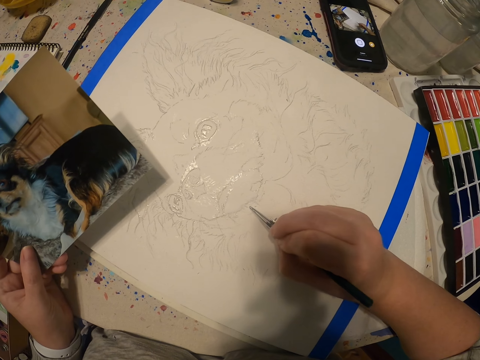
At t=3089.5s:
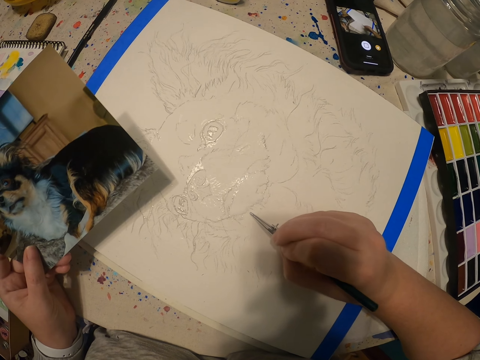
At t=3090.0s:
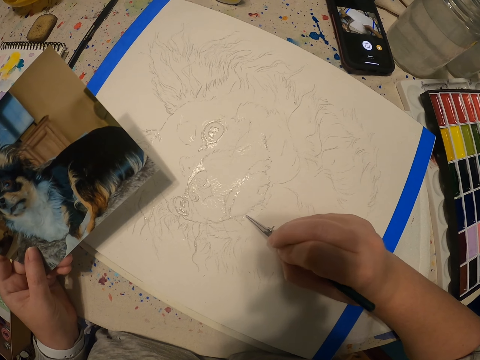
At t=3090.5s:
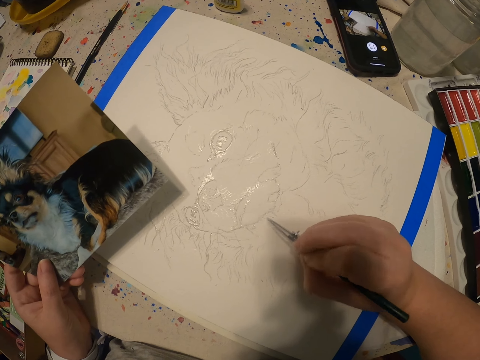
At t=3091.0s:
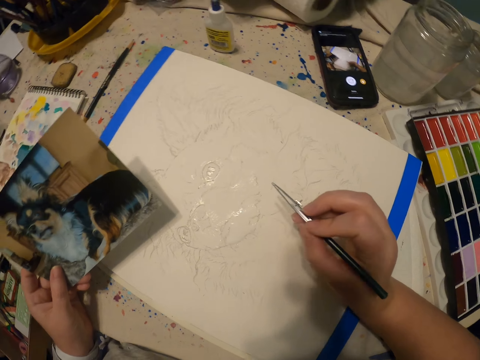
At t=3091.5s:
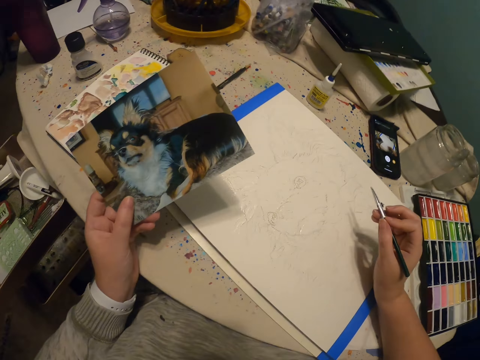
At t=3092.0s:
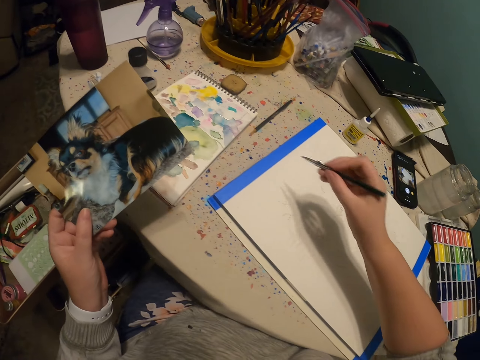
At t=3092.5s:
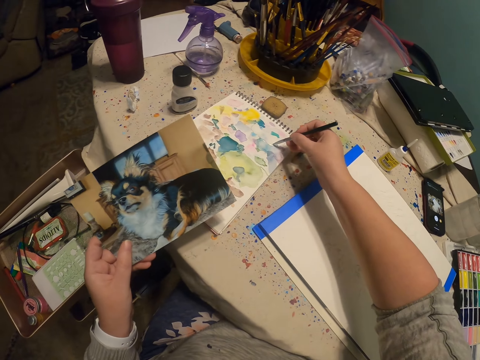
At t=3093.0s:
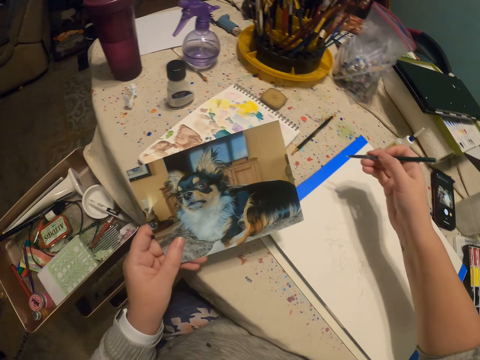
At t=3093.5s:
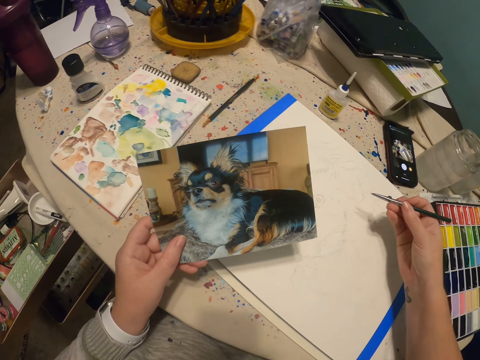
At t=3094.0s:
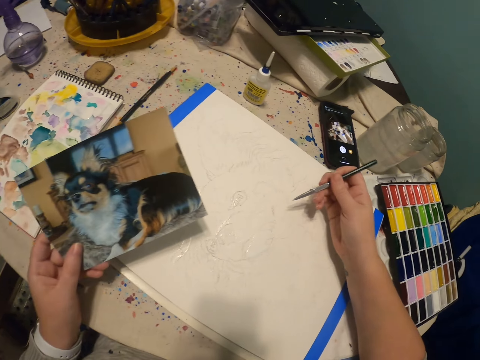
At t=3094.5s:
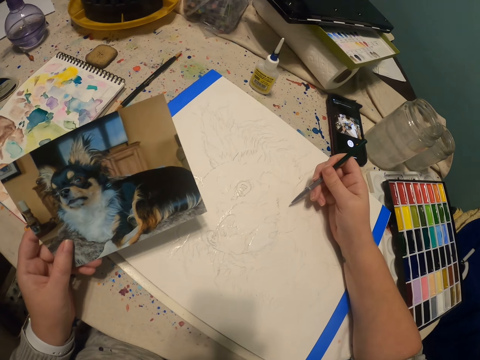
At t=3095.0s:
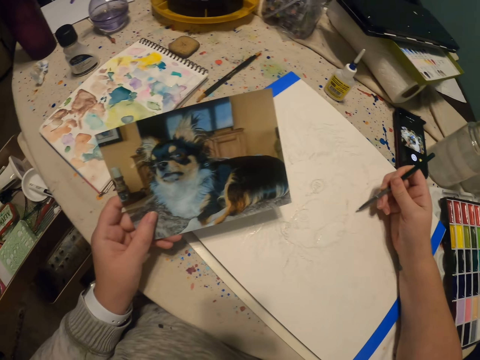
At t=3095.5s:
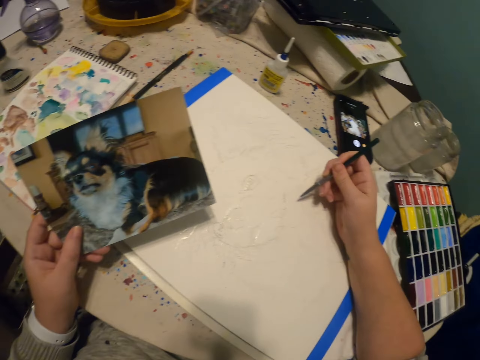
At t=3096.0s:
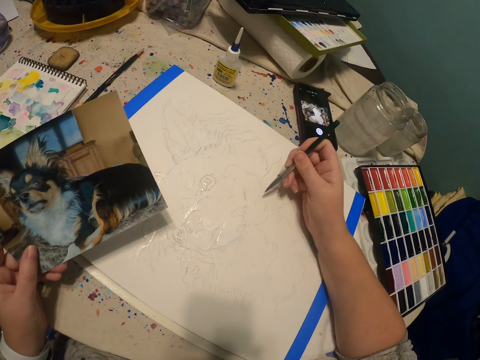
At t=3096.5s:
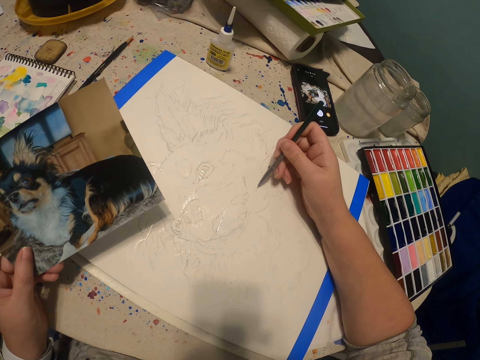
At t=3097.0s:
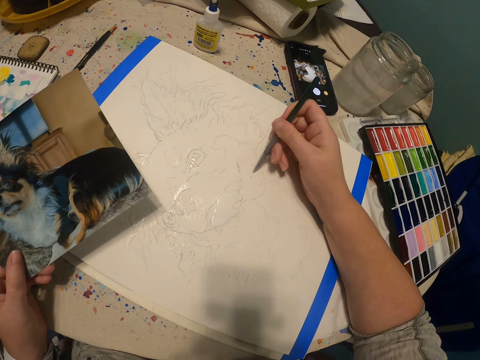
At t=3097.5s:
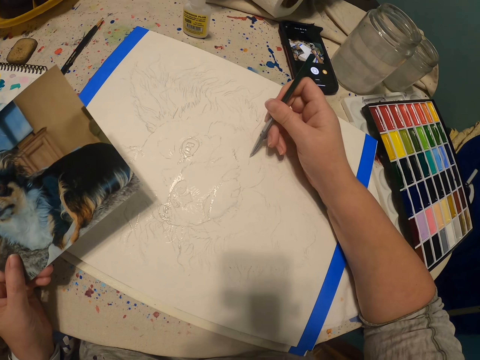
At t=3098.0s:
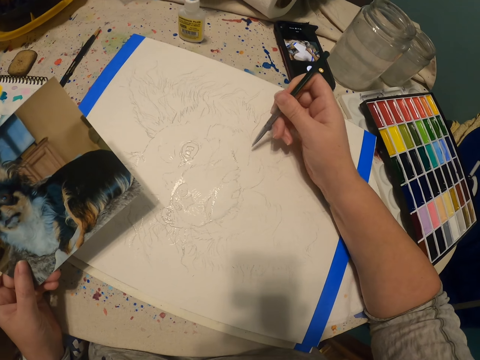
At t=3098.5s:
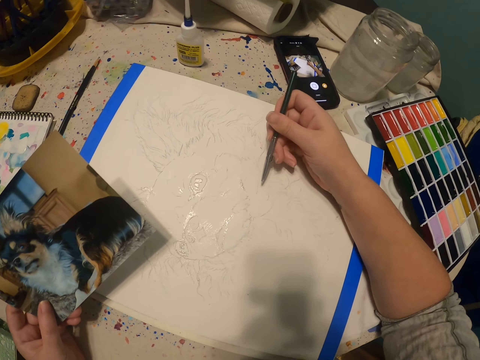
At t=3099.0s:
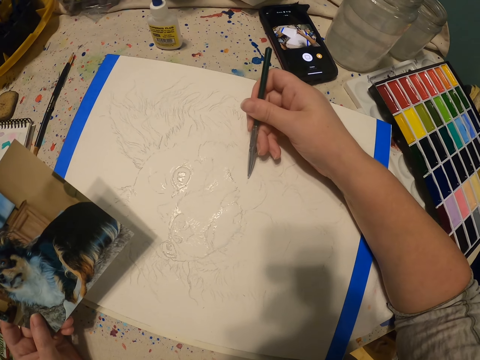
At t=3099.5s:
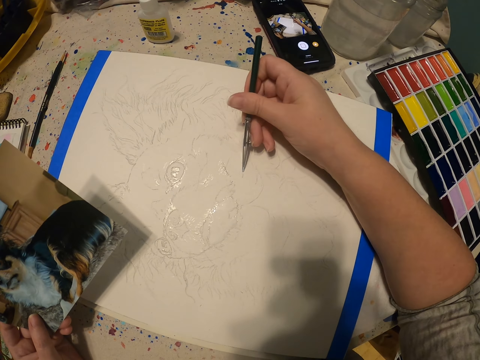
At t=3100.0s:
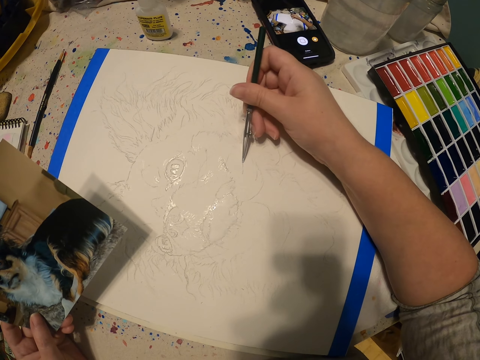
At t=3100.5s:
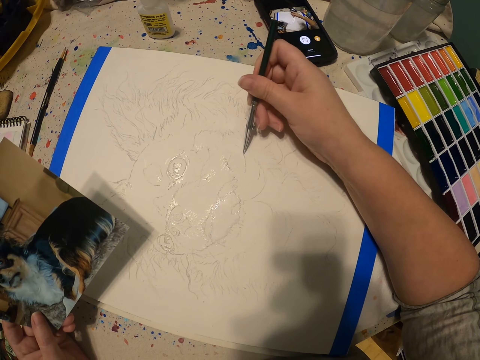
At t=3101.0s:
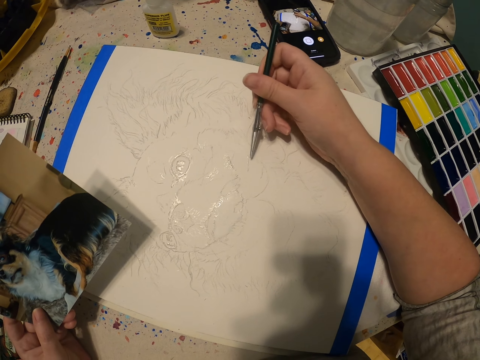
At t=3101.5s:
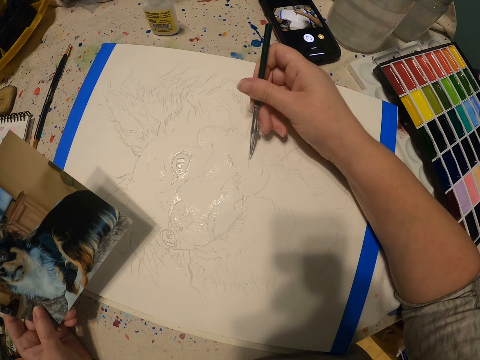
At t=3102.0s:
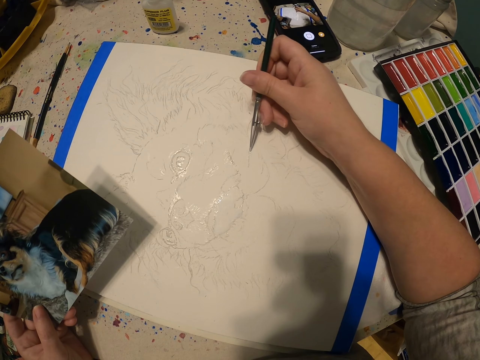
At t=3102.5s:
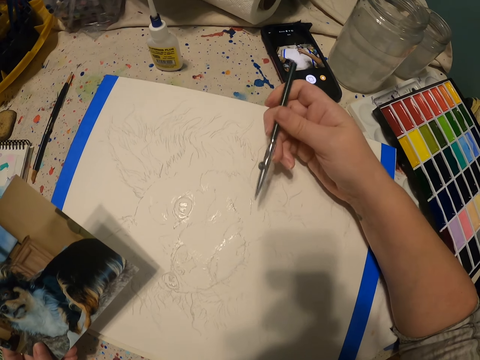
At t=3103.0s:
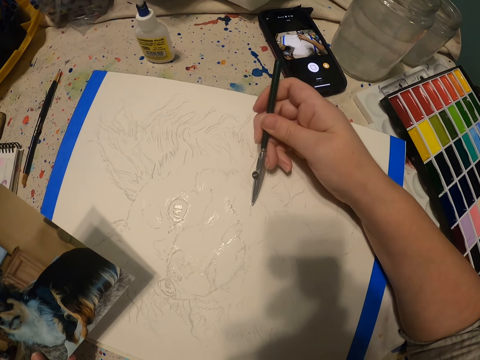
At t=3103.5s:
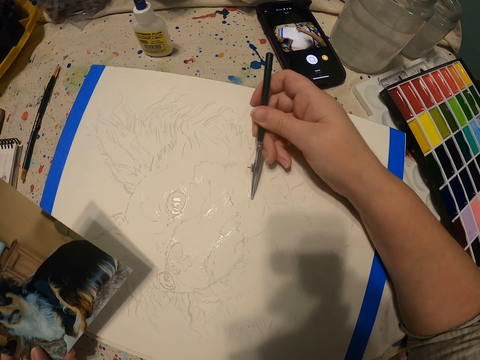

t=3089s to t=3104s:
The camera wearer views the picture. They put the paint pen or paintbrush to the paint on the book. They view the picture. They draw a picture of a dog with the paint pen. They paint on the canvas using the paintbrush.

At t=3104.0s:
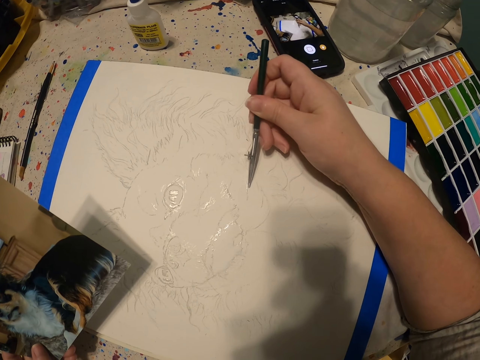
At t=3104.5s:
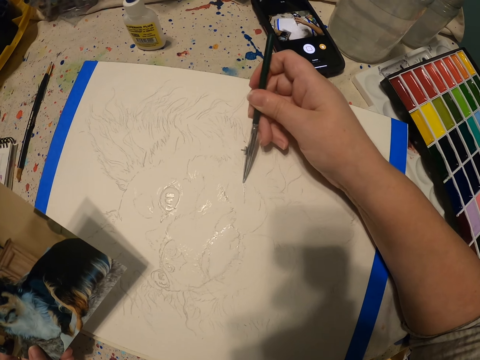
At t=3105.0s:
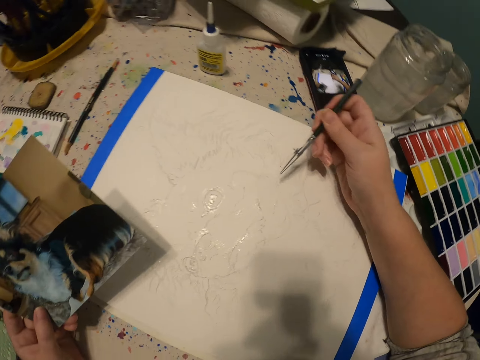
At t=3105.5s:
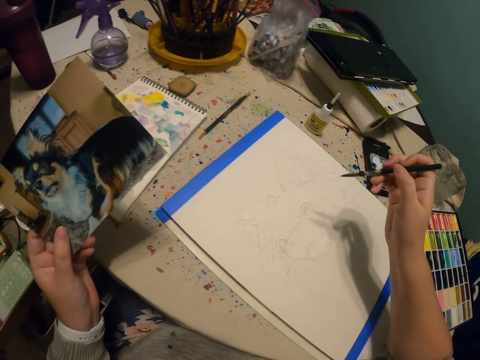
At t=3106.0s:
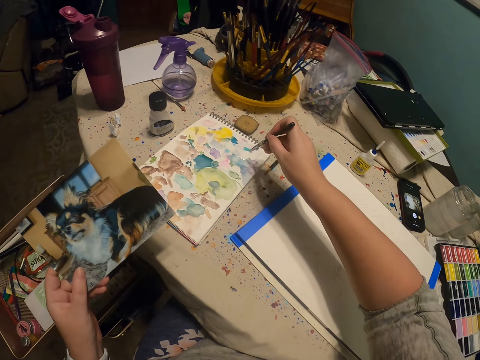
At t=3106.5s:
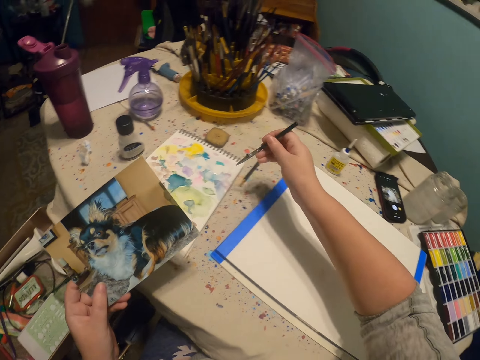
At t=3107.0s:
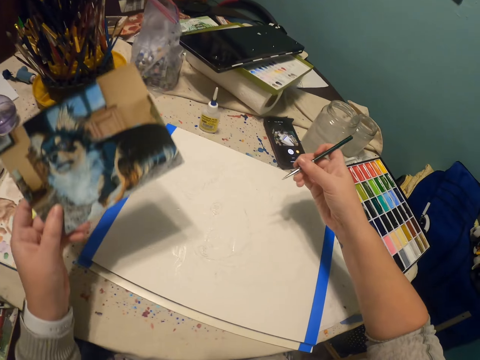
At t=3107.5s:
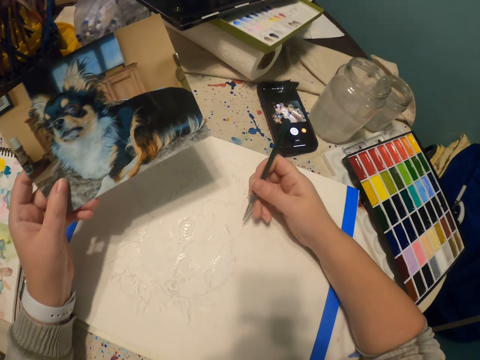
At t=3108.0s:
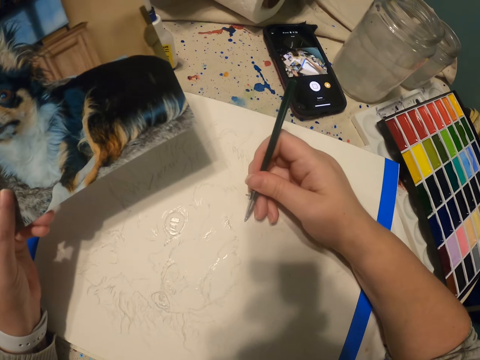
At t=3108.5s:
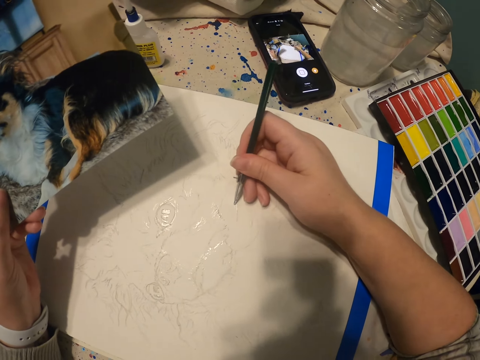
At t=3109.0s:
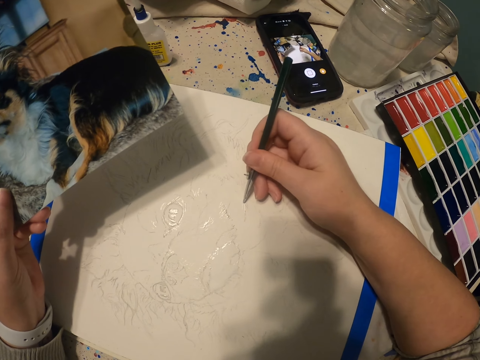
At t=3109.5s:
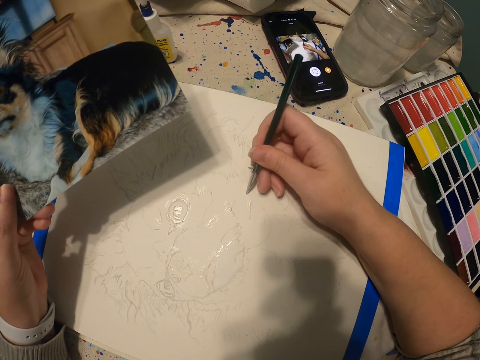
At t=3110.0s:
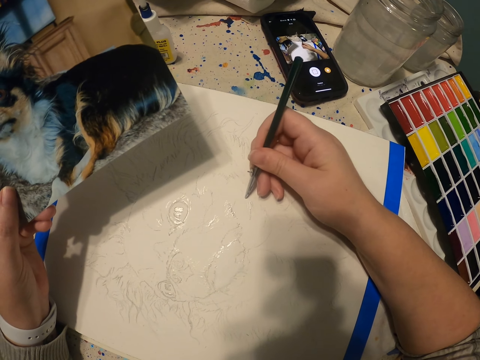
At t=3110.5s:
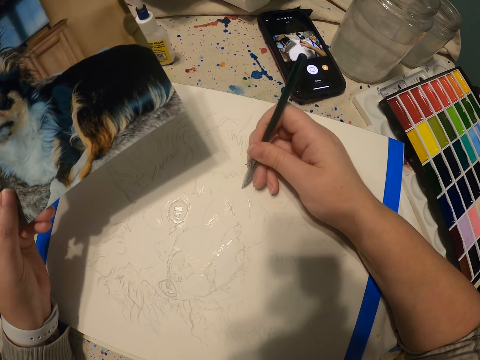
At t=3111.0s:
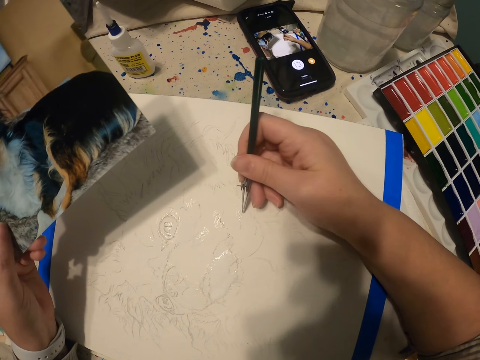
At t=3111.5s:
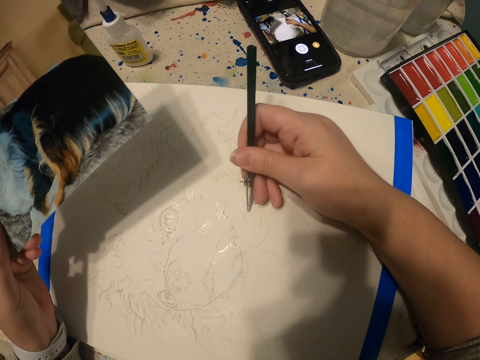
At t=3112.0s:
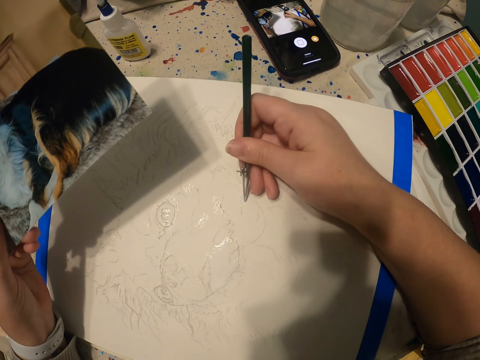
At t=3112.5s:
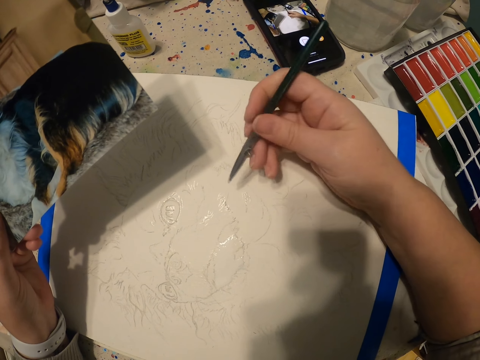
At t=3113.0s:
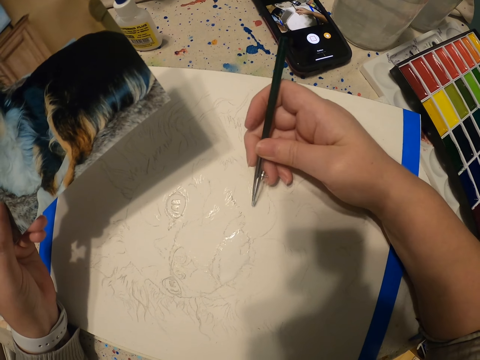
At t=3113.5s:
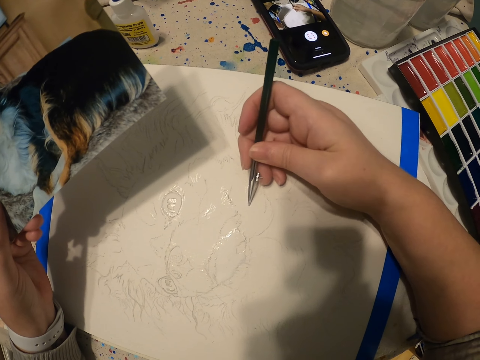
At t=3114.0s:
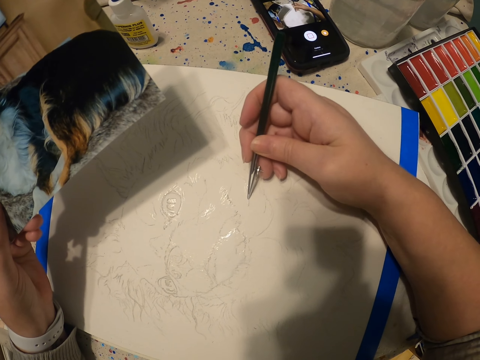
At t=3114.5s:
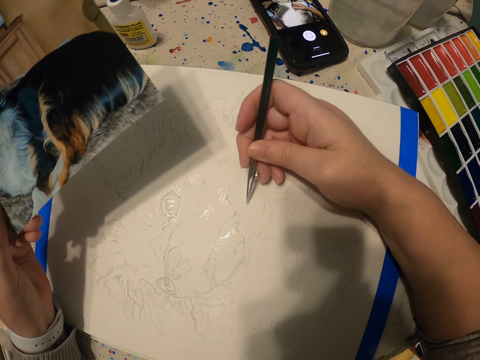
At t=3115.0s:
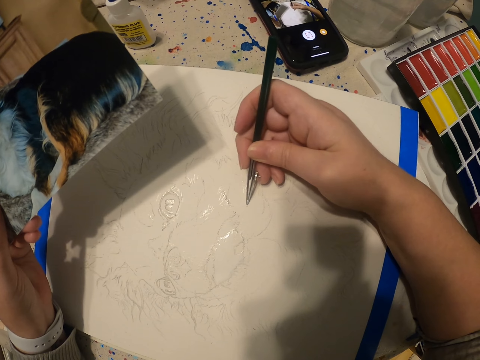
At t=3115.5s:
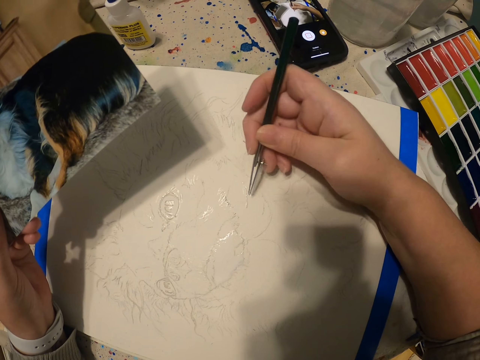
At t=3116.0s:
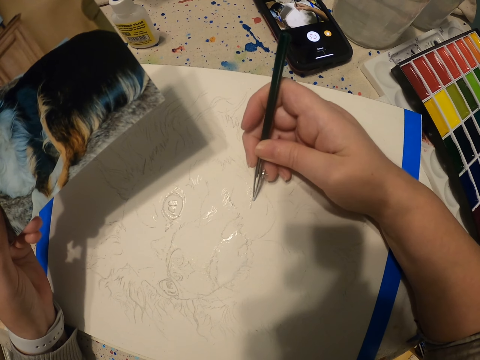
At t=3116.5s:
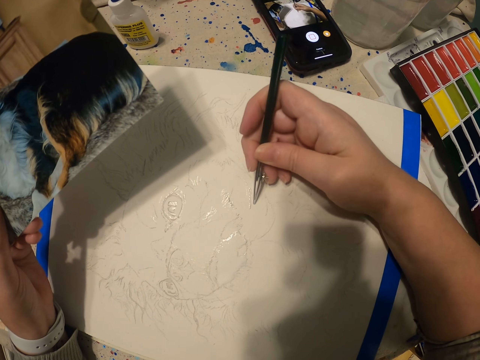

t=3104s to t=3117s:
The camera wearer puts the paint pen or paintbrush to the paint on the book. They draw a picture of a dog with the paint pen on the canvas.
